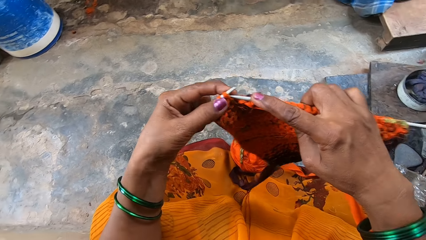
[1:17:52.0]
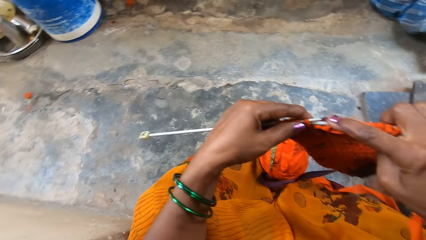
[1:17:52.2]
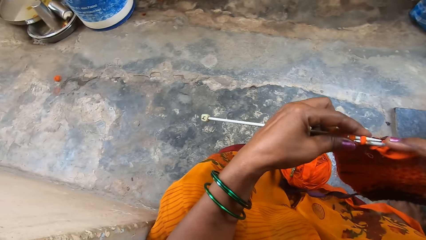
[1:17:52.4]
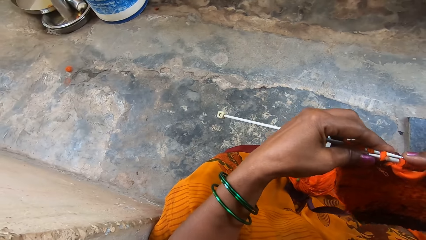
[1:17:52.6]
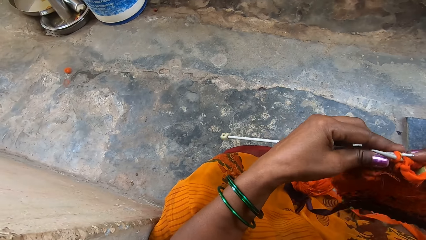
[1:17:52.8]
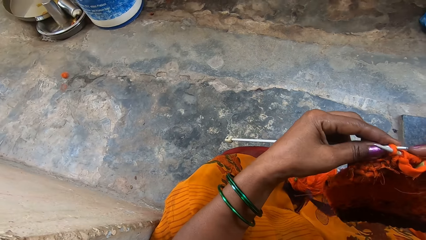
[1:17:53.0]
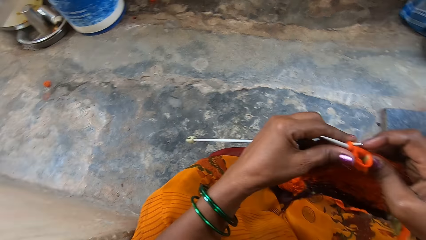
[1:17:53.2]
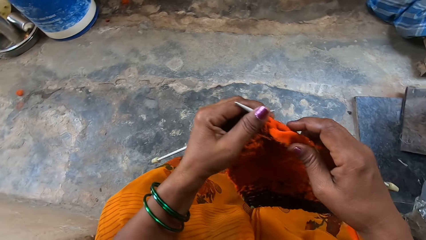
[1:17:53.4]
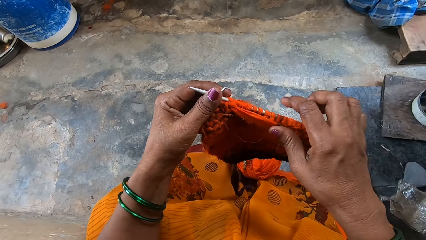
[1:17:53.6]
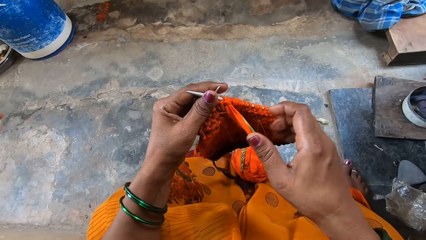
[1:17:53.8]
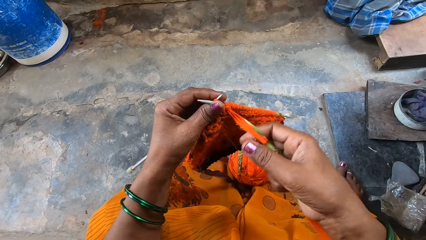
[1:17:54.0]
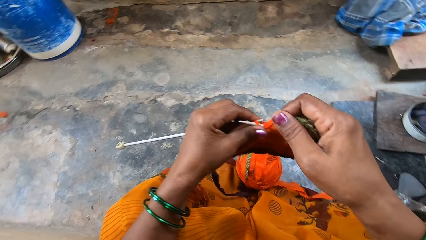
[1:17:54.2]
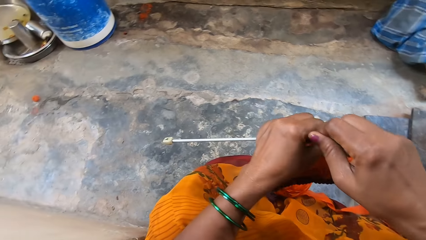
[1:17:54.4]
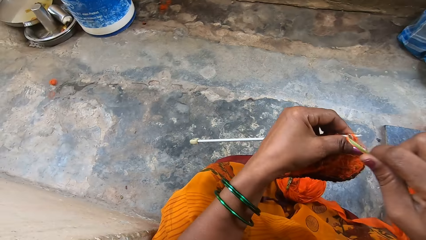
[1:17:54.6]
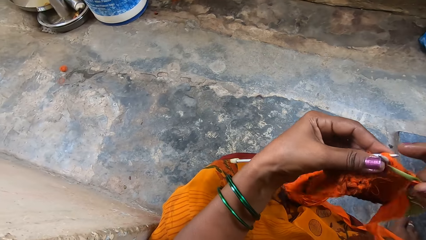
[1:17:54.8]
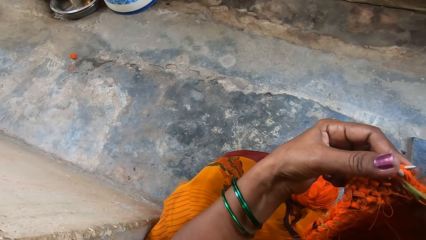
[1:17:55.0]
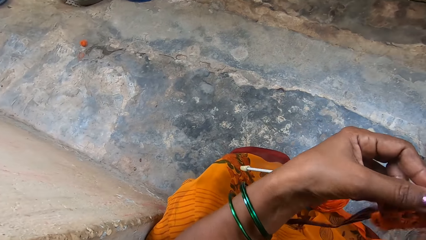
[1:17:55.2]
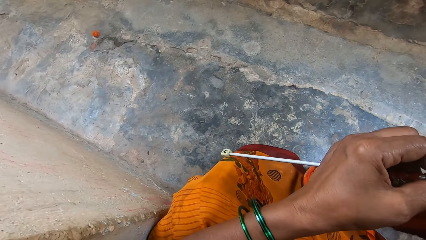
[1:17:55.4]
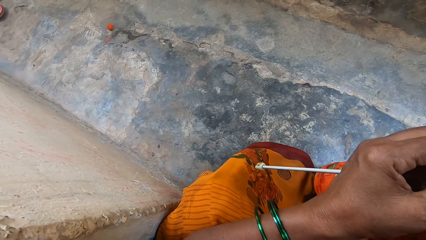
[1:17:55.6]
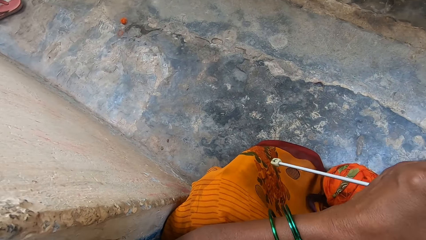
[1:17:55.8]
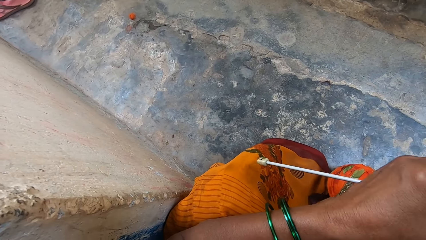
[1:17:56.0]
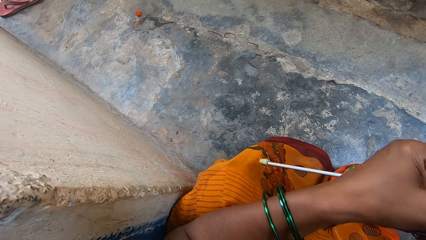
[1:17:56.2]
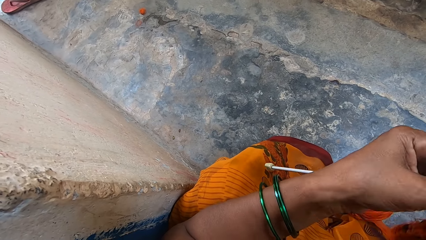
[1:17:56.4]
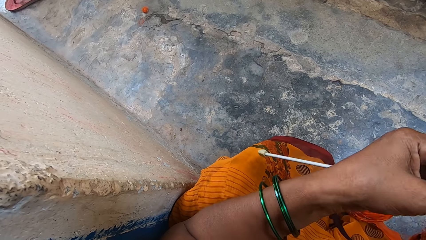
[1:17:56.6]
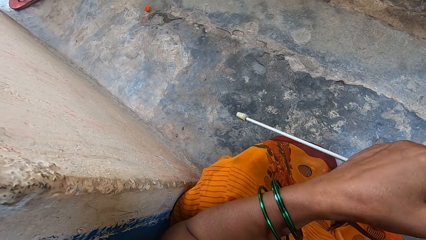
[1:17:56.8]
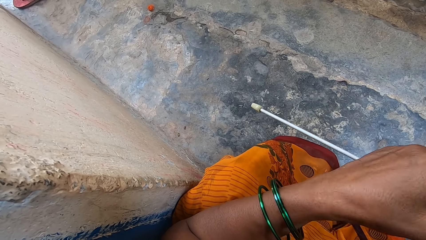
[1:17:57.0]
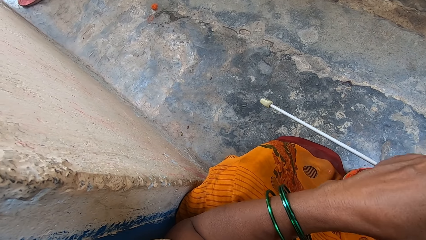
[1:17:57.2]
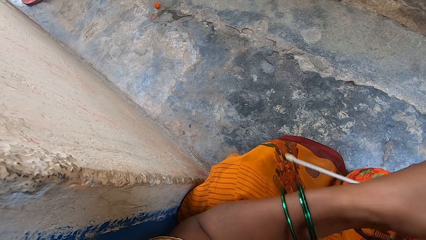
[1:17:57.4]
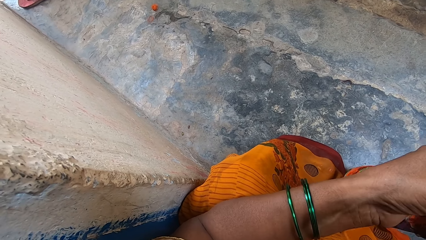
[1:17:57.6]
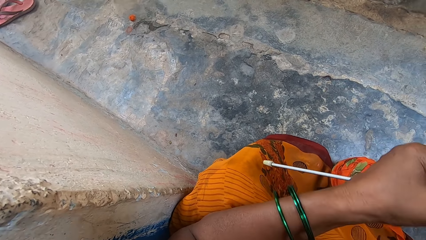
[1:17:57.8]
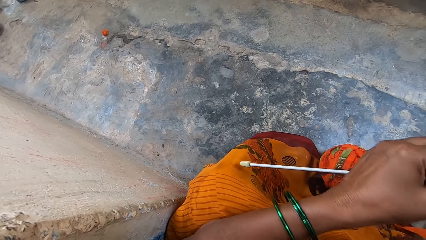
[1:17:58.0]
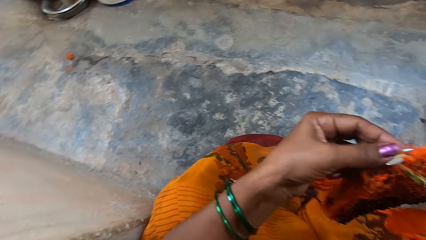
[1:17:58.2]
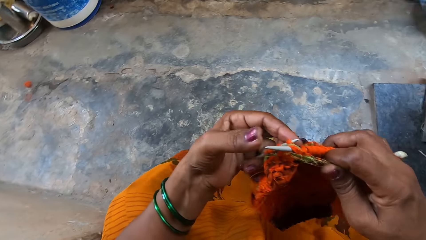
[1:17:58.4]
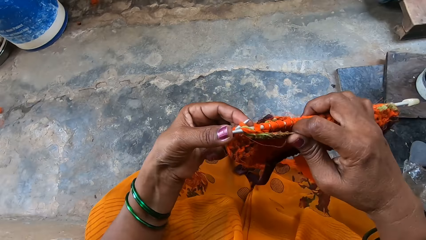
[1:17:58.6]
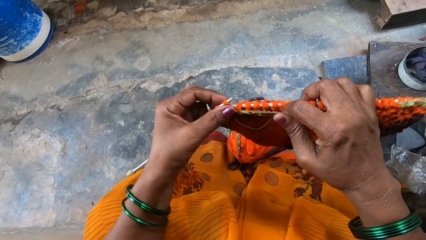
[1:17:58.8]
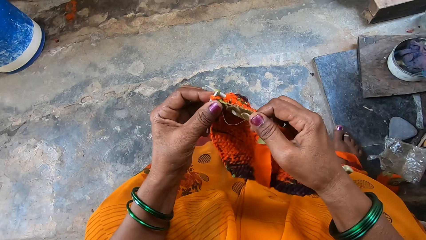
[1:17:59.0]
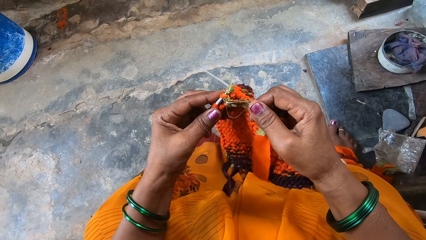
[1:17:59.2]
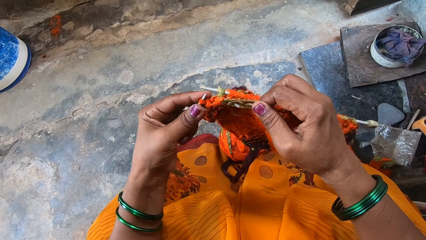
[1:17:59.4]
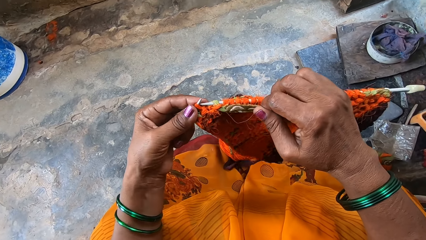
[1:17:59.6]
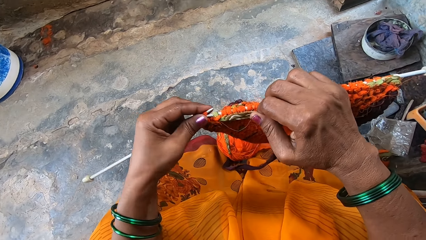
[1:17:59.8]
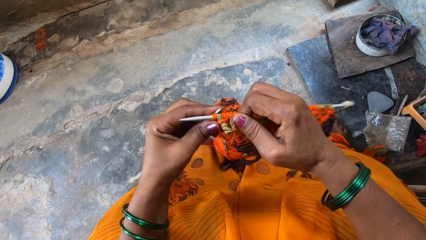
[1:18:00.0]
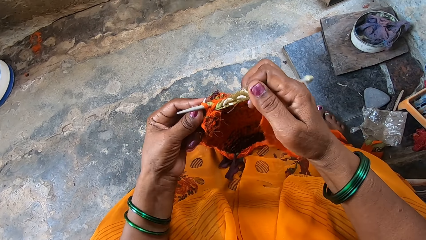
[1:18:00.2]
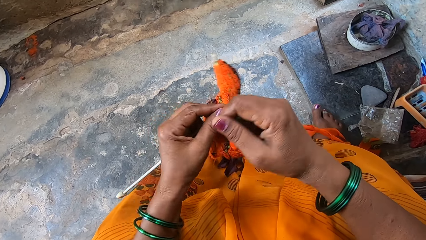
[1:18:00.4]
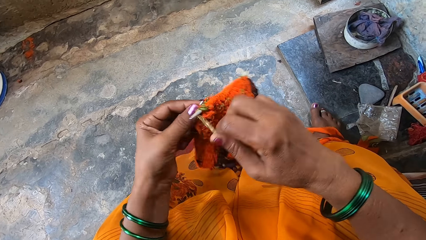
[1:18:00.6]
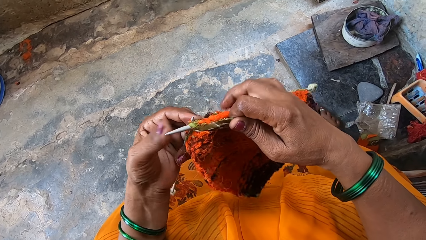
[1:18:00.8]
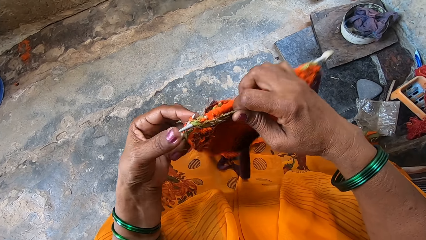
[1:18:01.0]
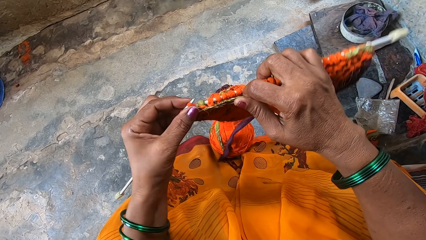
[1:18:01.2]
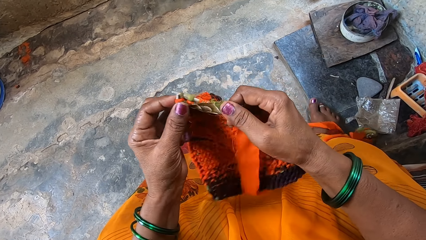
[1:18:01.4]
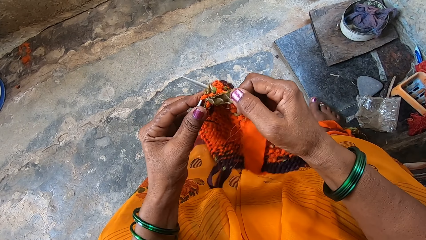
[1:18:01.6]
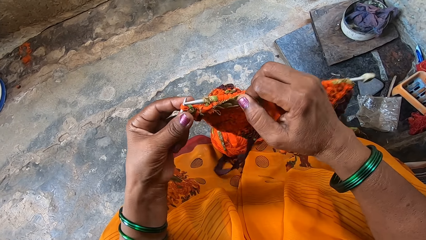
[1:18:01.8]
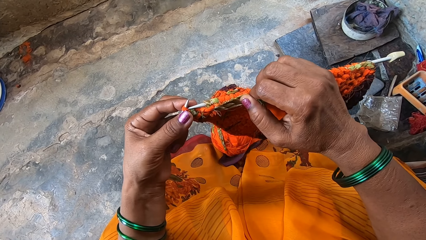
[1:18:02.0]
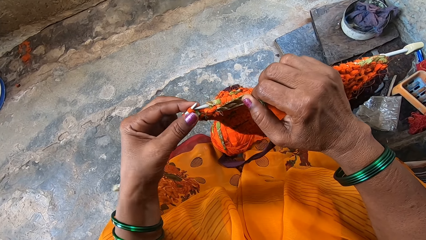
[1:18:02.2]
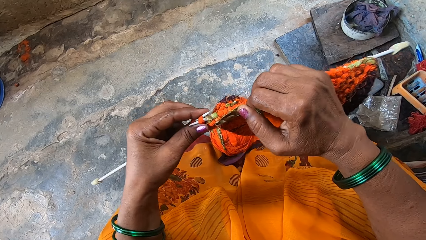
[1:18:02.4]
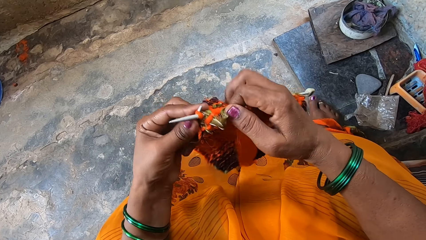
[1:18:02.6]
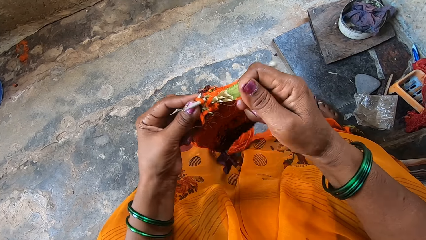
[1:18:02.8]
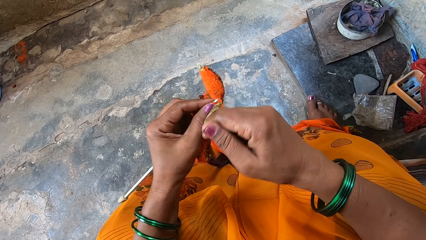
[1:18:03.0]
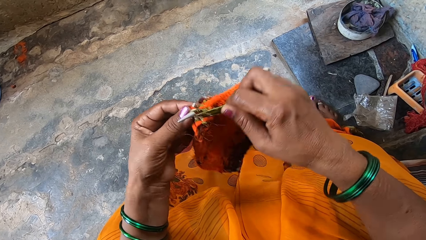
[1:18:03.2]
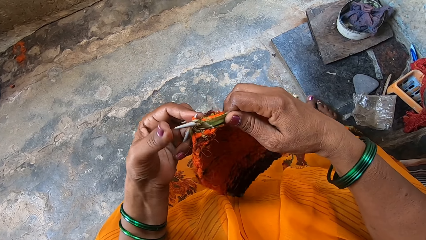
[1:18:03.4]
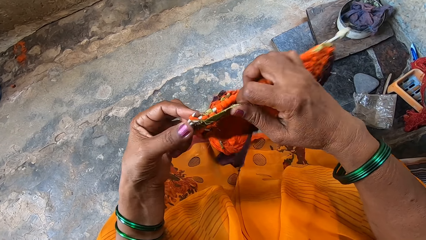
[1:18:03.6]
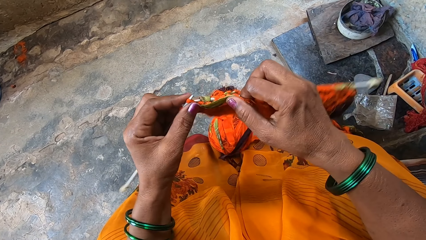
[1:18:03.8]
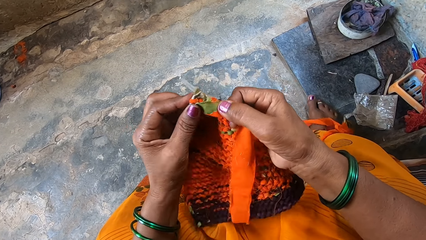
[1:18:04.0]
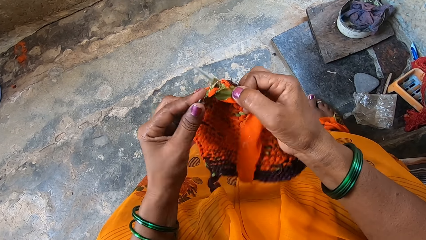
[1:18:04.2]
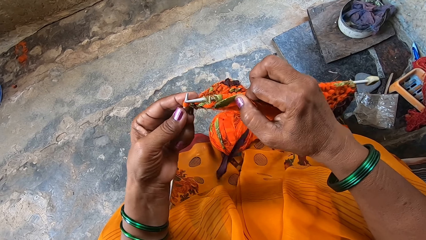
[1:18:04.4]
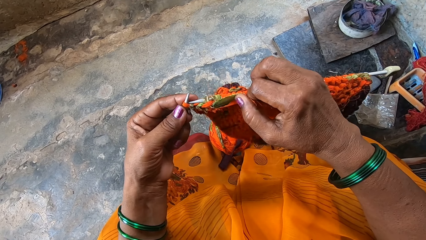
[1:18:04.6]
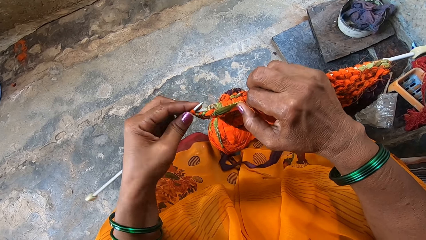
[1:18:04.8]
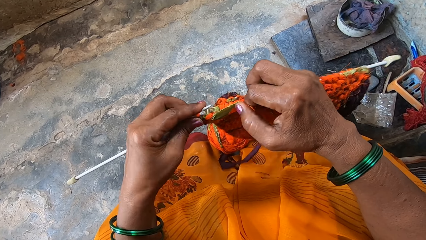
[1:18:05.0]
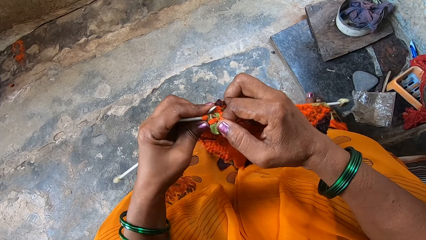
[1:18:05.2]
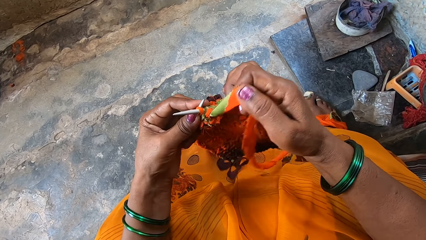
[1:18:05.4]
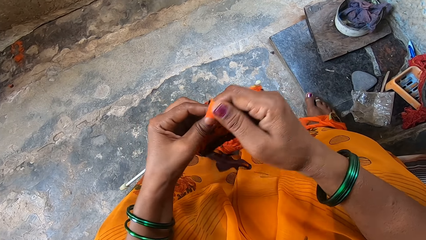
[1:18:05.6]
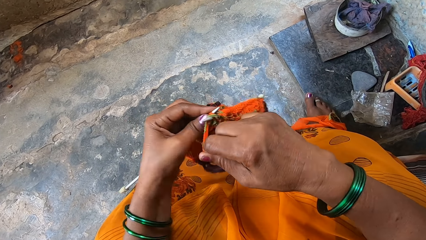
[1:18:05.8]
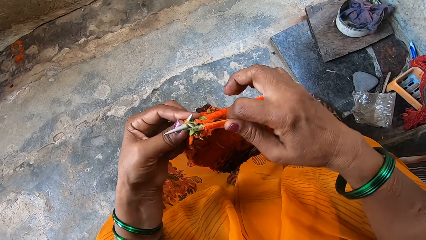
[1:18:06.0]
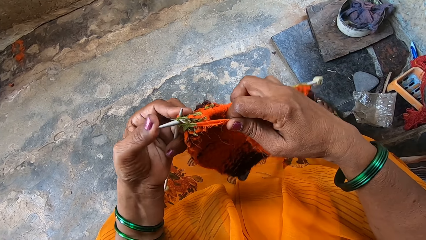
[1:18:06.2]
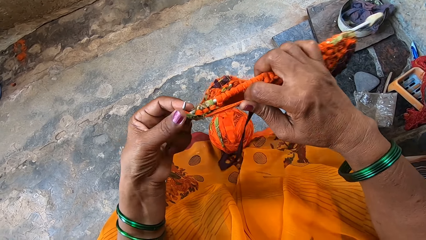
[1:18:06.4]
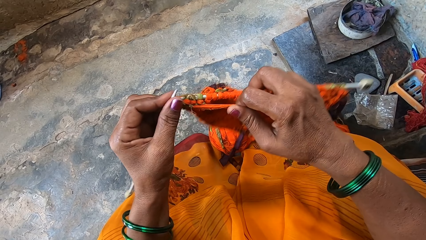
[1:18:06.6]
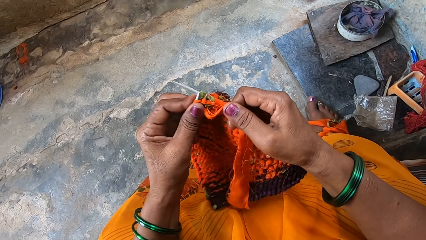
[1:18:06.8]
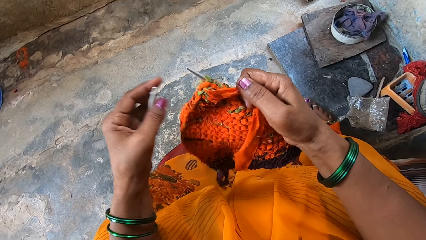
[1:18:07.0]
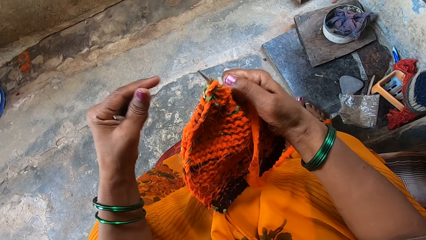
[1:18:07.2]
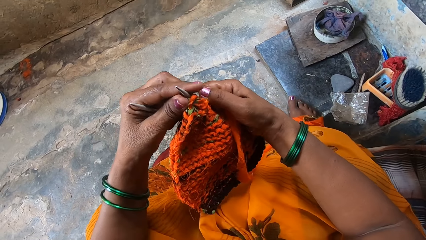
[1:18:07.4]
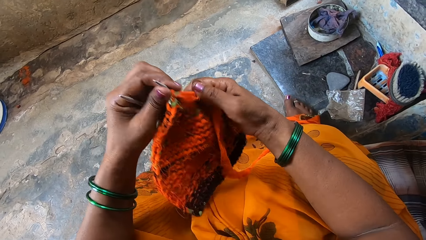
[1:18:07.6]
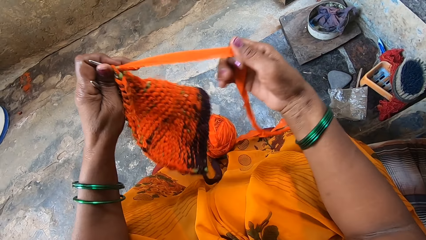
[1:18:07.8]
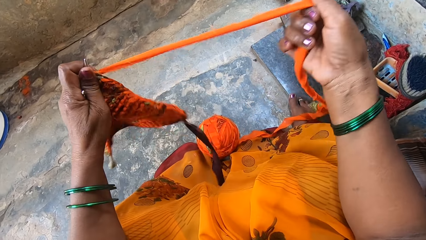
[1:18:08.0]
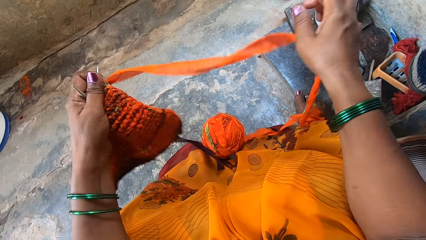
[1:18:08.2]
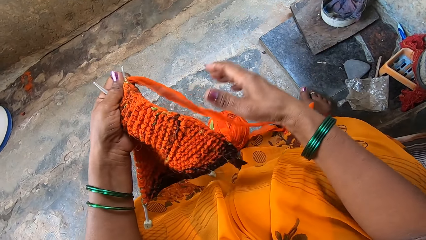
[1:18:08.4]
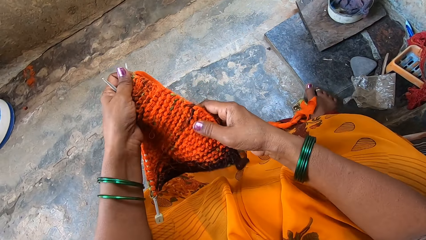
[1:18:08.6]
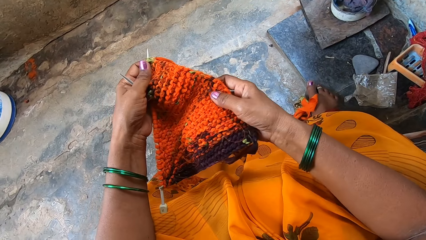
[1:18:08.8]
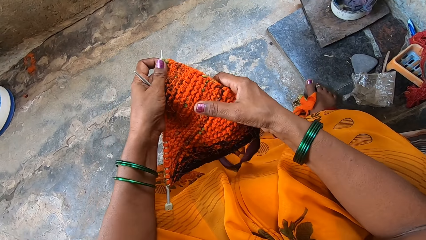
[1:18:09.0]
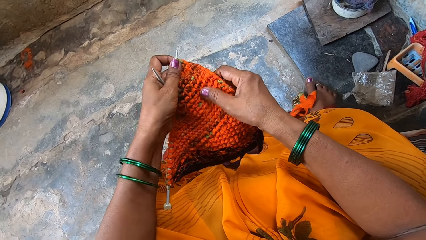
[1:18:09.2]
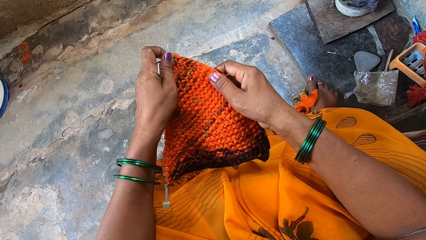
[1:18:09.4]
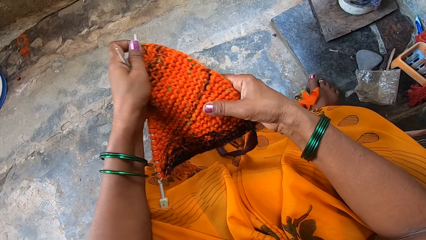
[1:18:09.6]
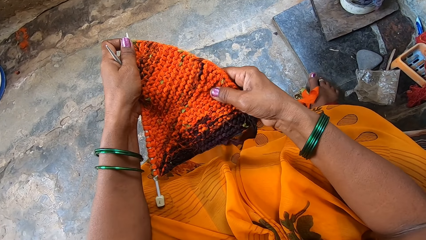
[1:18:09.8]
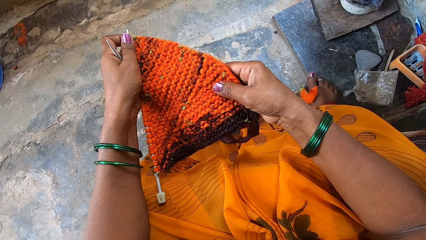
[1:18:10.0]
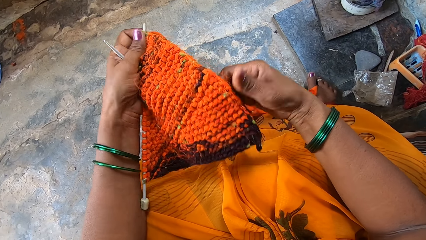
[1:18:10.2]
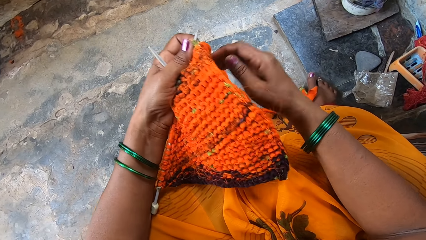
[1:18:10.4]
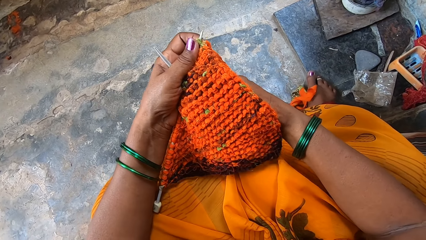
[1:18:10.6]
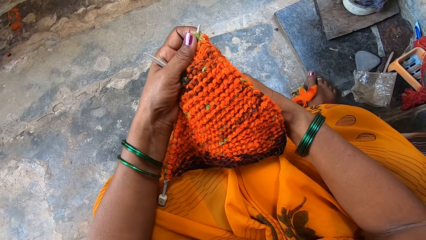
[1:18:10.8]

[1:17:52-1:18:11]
The camera wearer looks beside. They knit a cloth. They stop knitting and adjust the fabric. They check the fabric.
